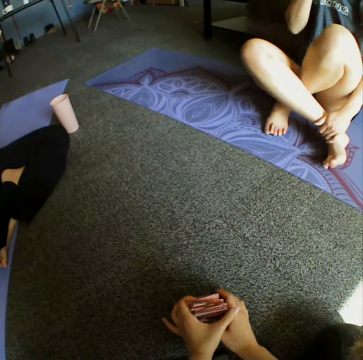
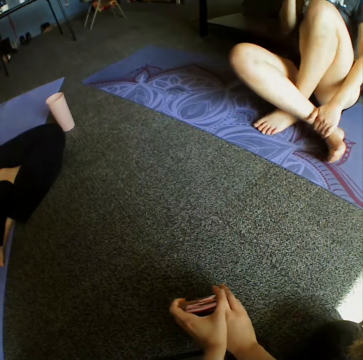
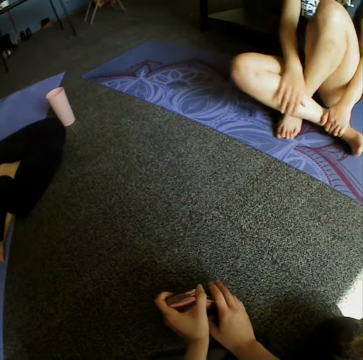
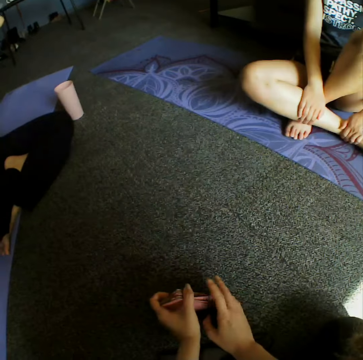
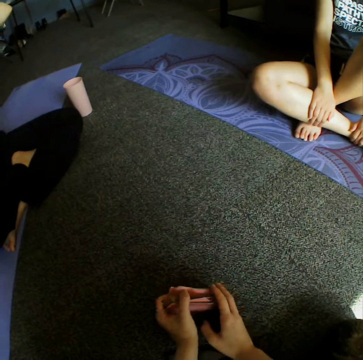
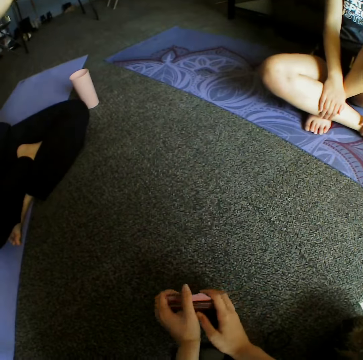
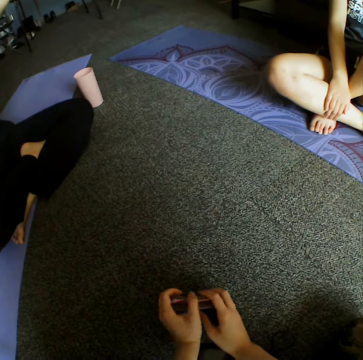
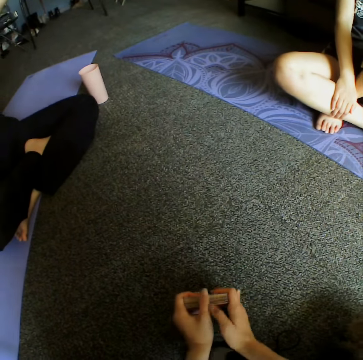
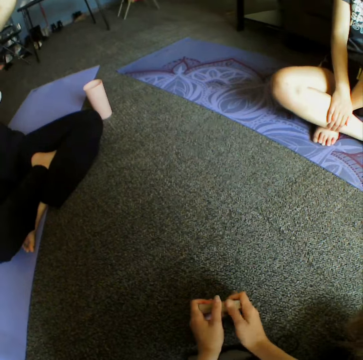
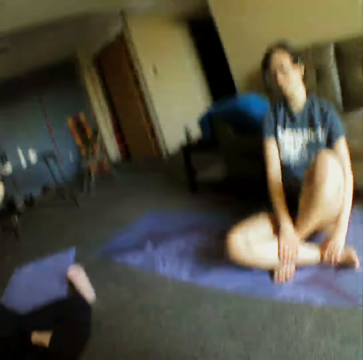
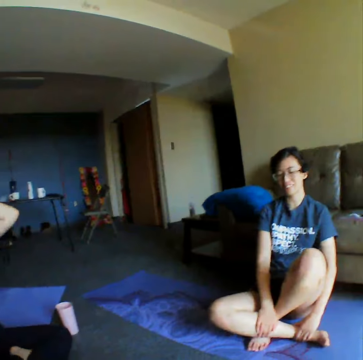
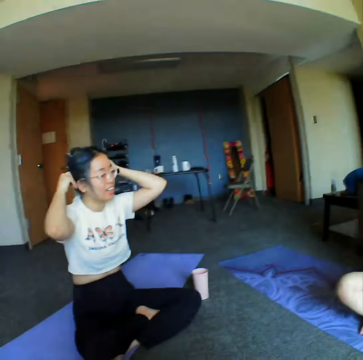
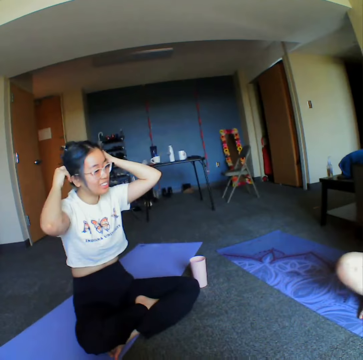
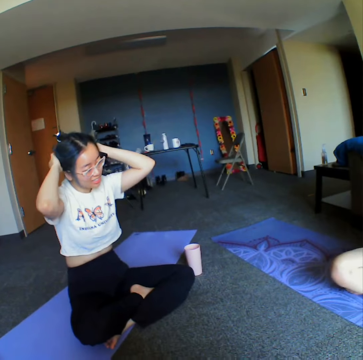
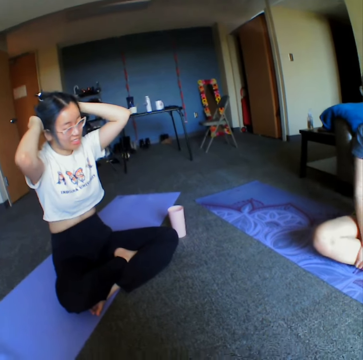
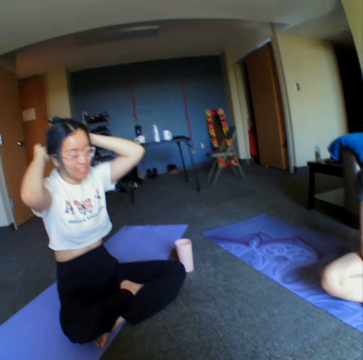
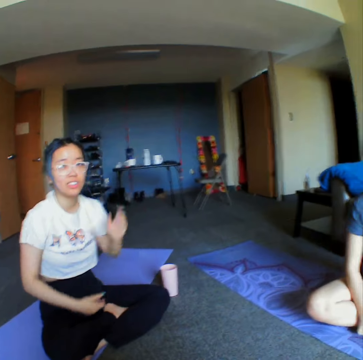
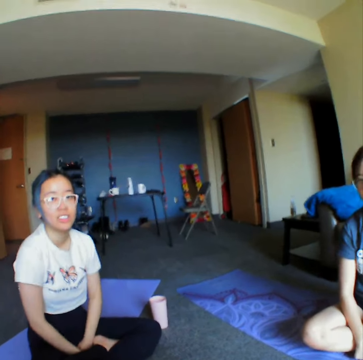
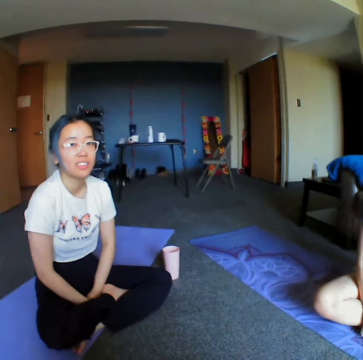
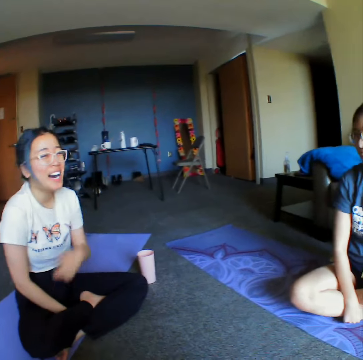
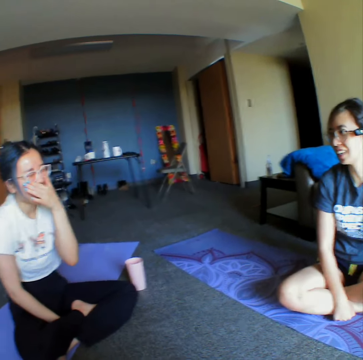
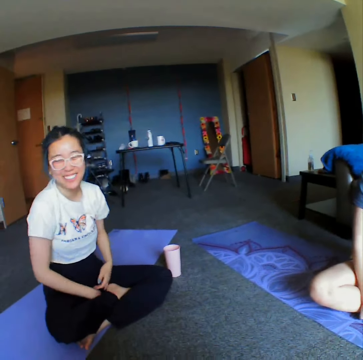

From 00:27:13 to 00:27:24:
The camera wearer shuffles cards. They look around the room. They converse with a woman.

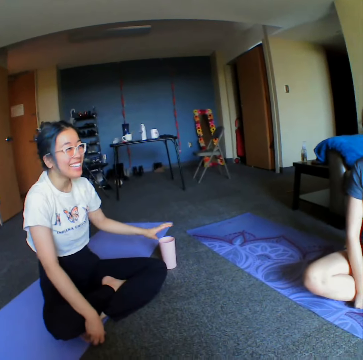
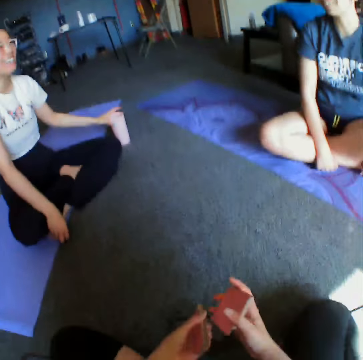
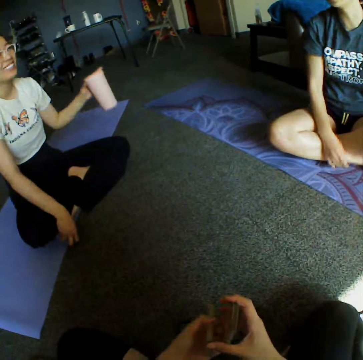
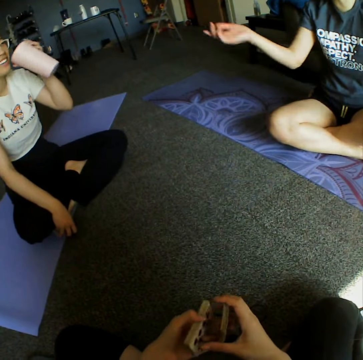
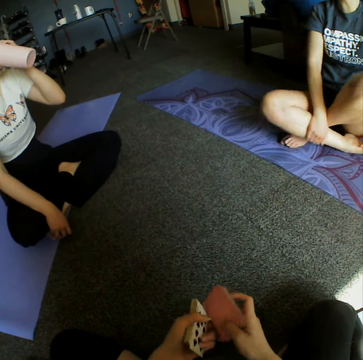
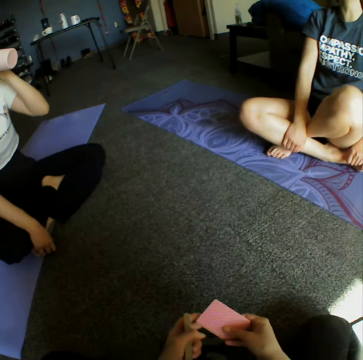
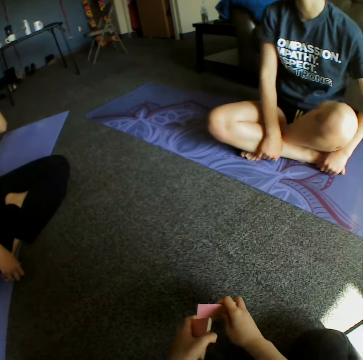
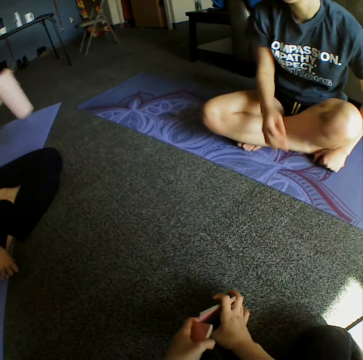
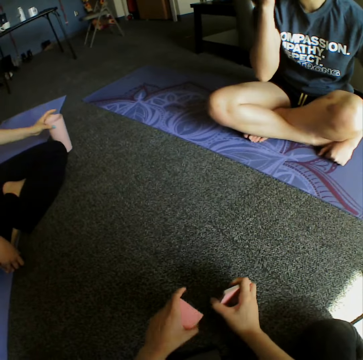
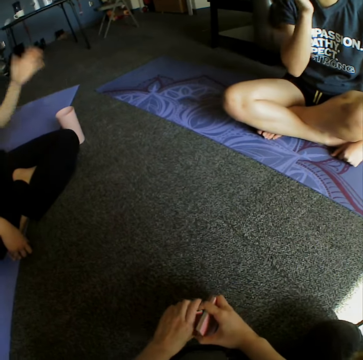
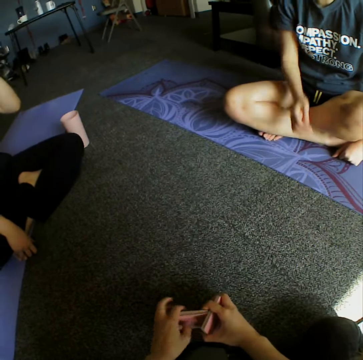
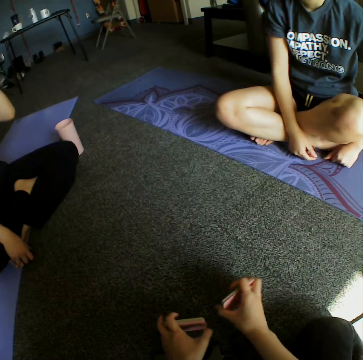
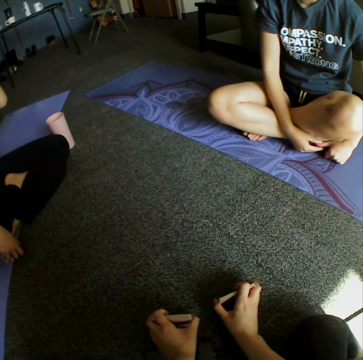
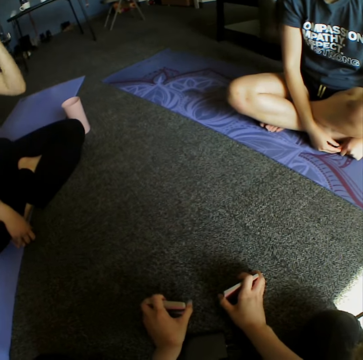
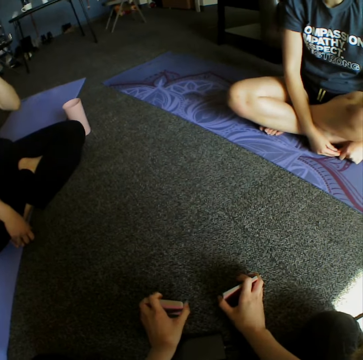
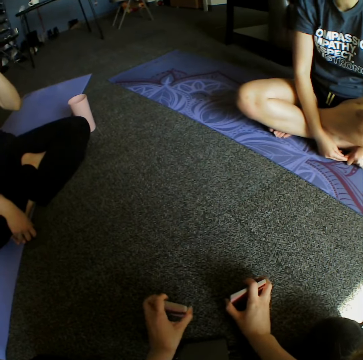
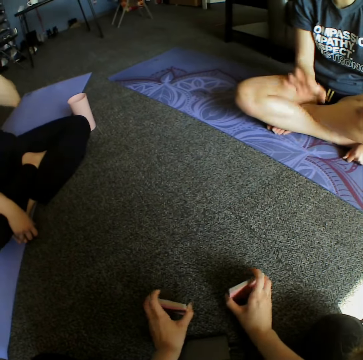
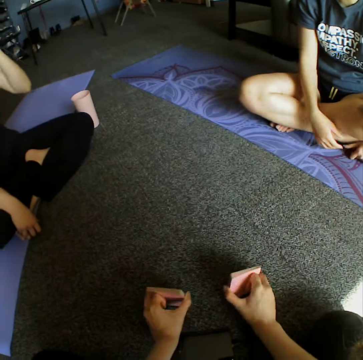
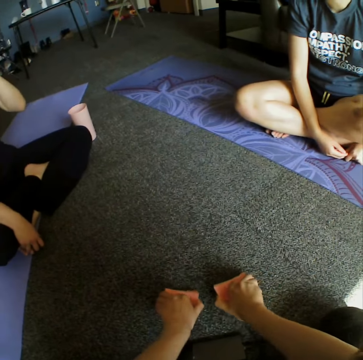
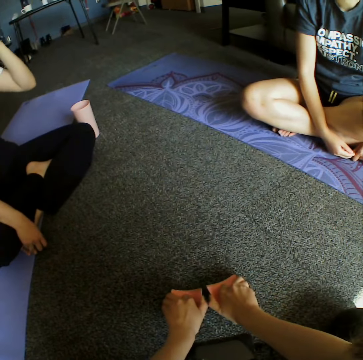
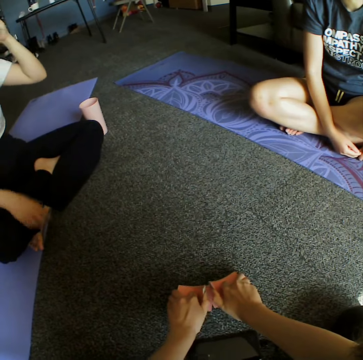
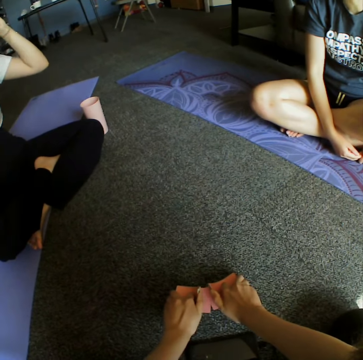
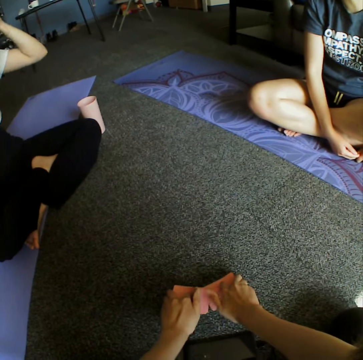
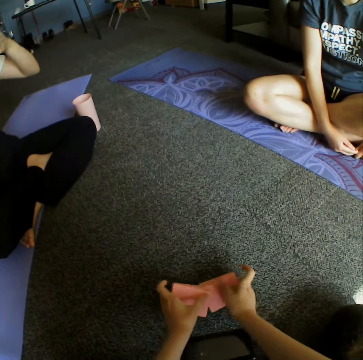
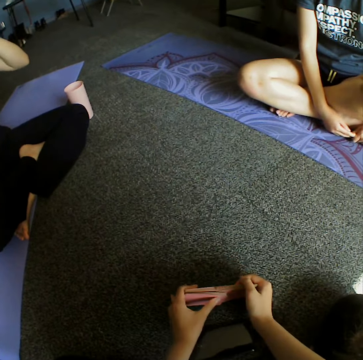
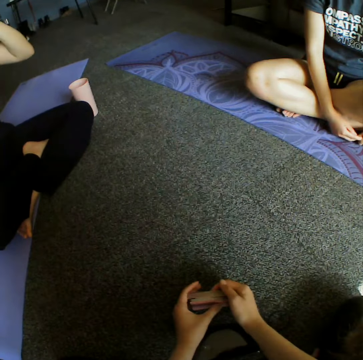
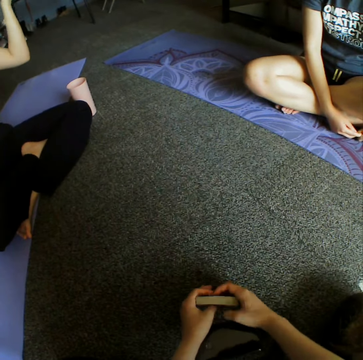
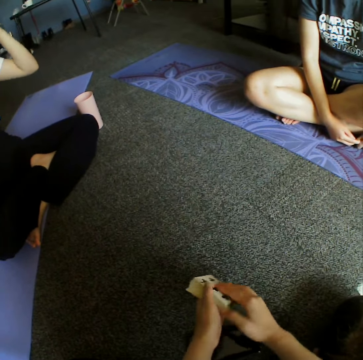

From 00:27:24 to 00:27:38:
A woman picks up a glass of water, or tumbler, from the floor. She drinks water from the tumbler. The camera wearer shuffles cards. The woman places the tumbler on the floor. The camera wearer reshuffles the cards on the floor.

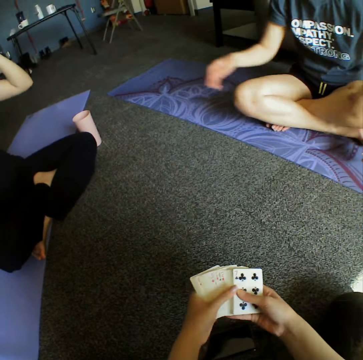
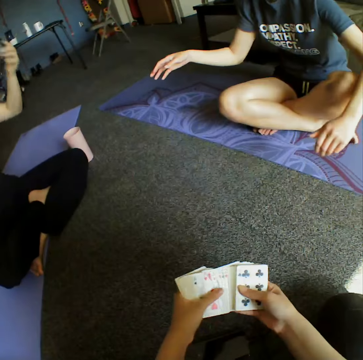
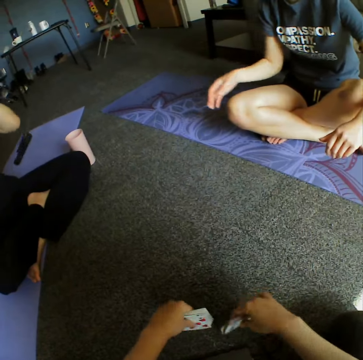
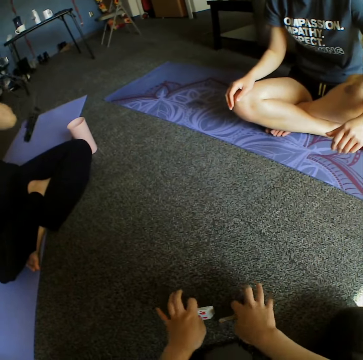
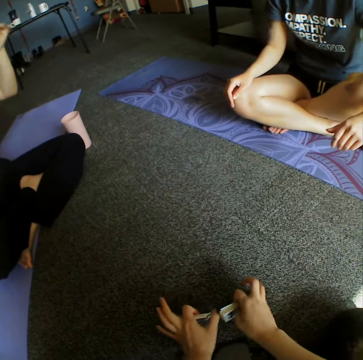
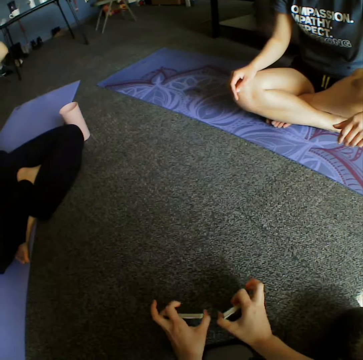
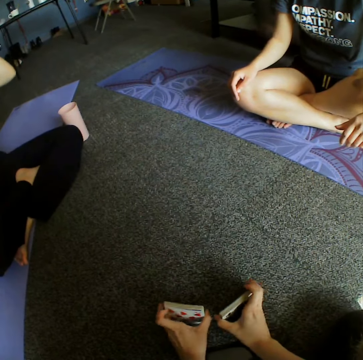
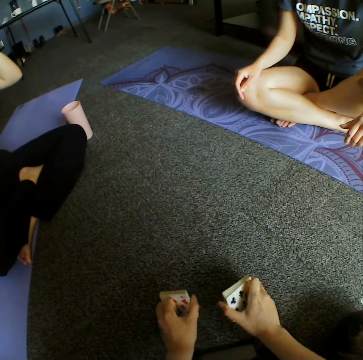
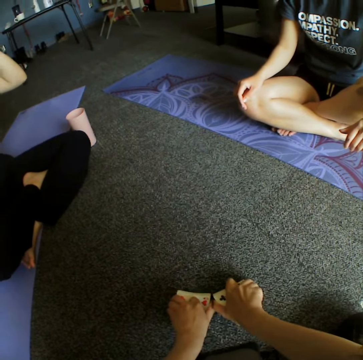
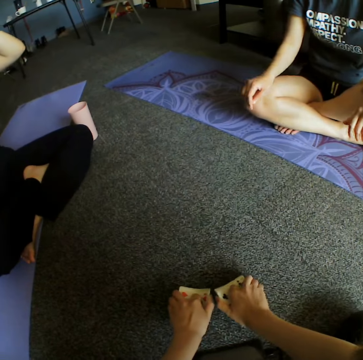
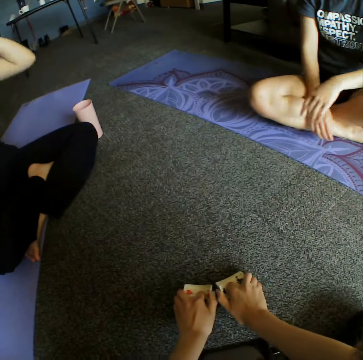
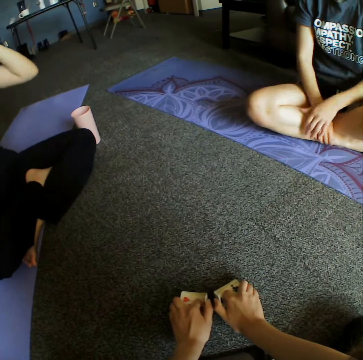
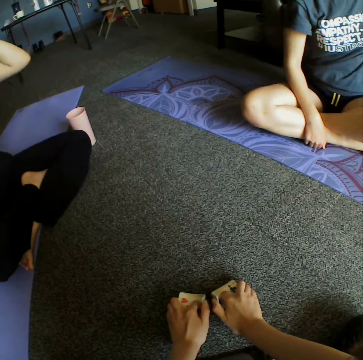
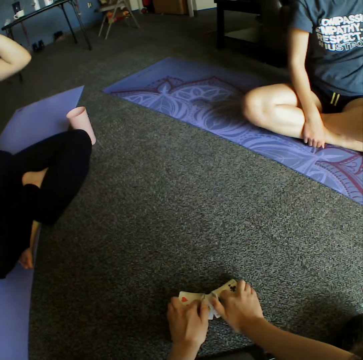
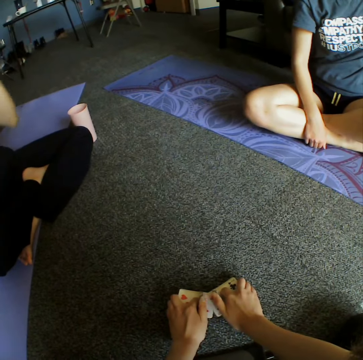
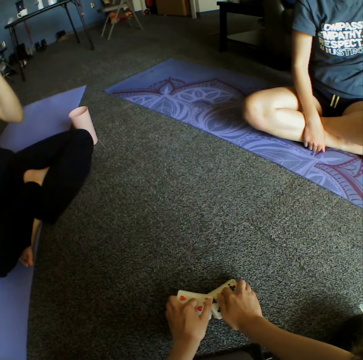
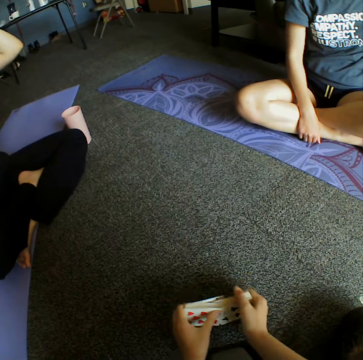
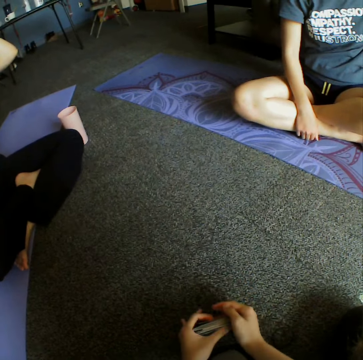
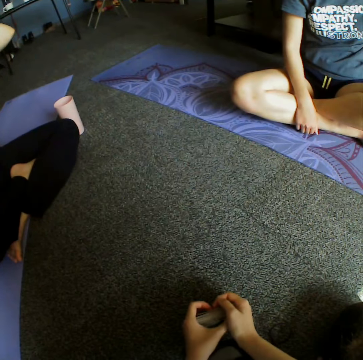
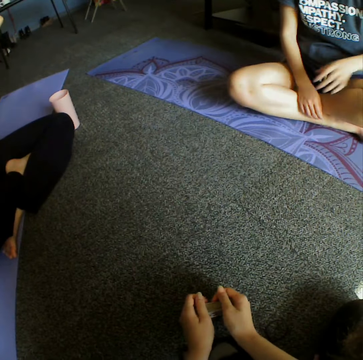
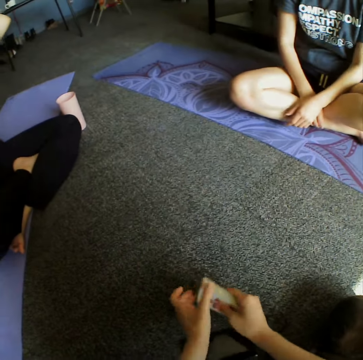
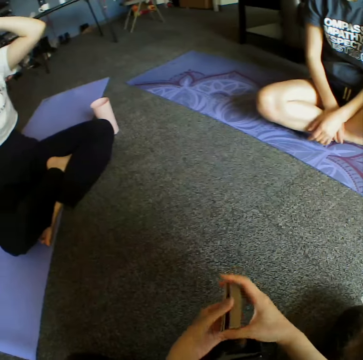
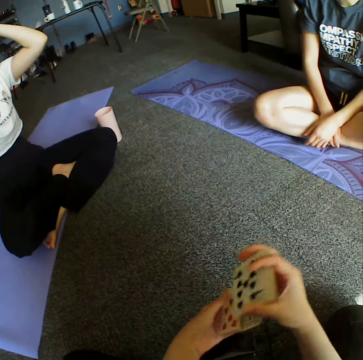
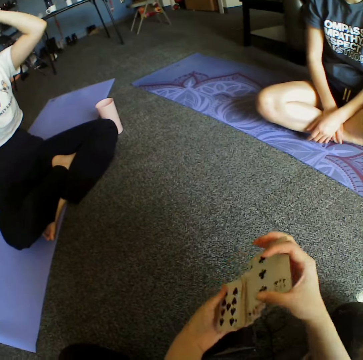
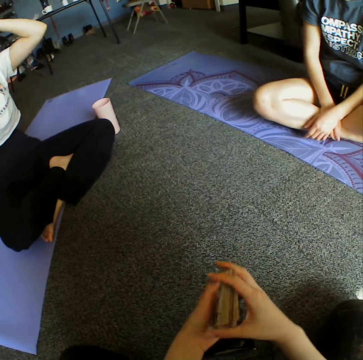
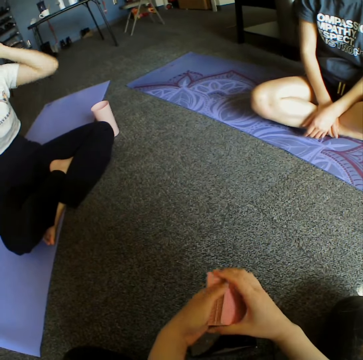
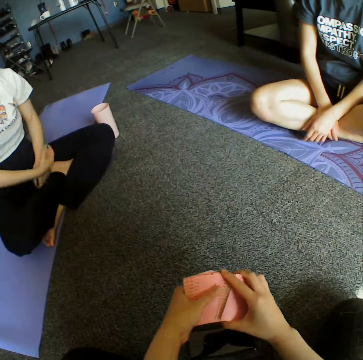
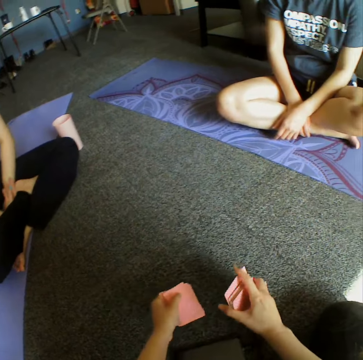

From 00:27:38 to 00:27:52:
A woman converses with another woman. The camera wearer shuffles the cards.
